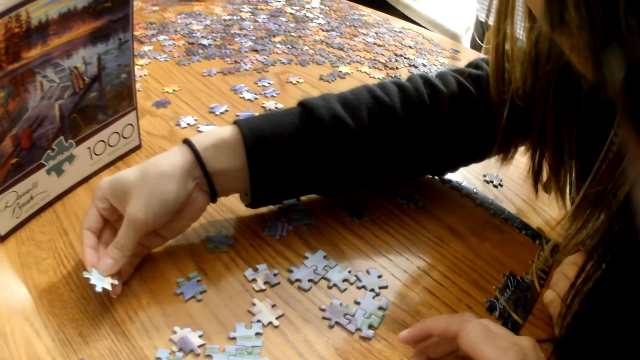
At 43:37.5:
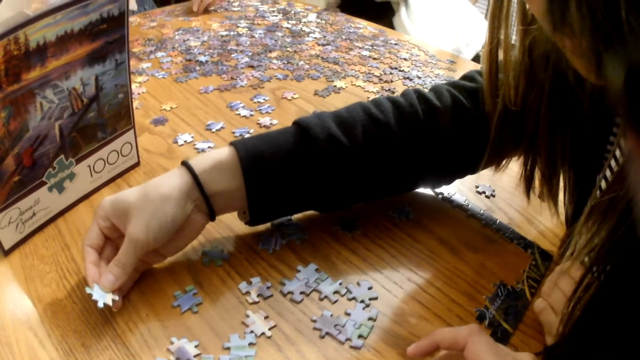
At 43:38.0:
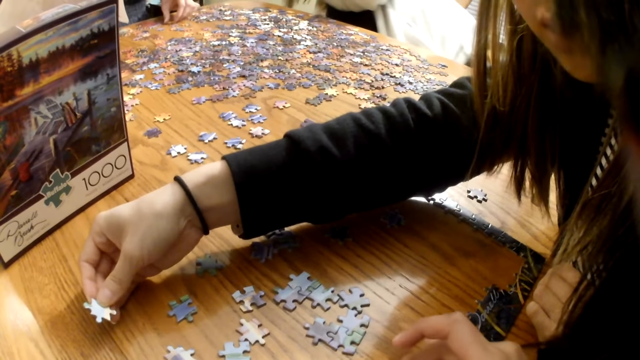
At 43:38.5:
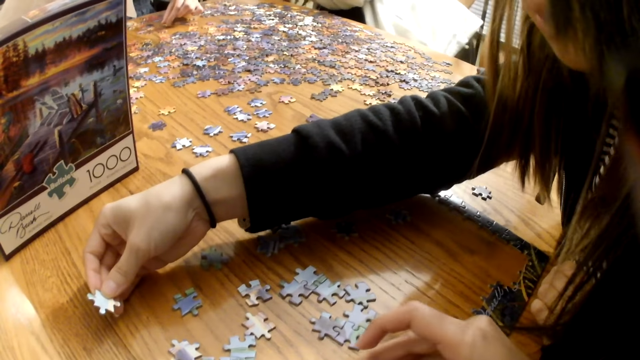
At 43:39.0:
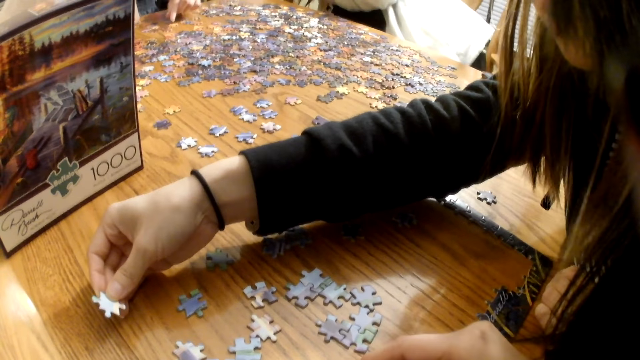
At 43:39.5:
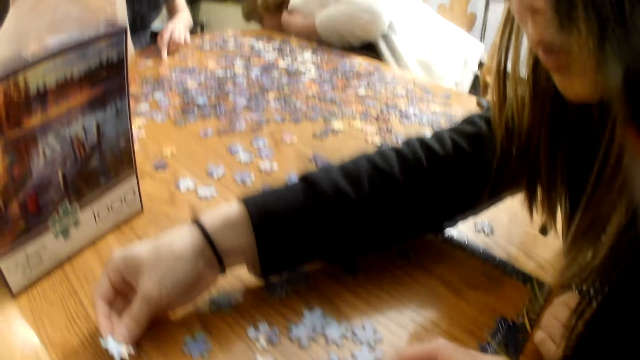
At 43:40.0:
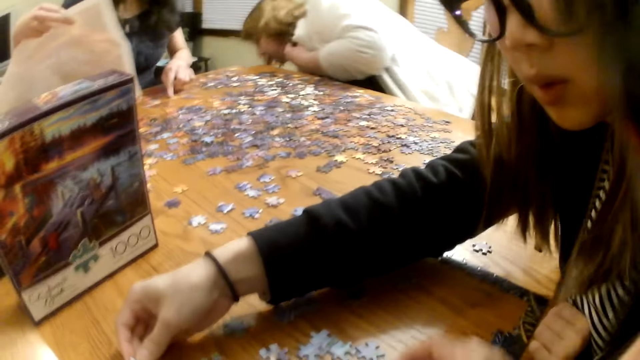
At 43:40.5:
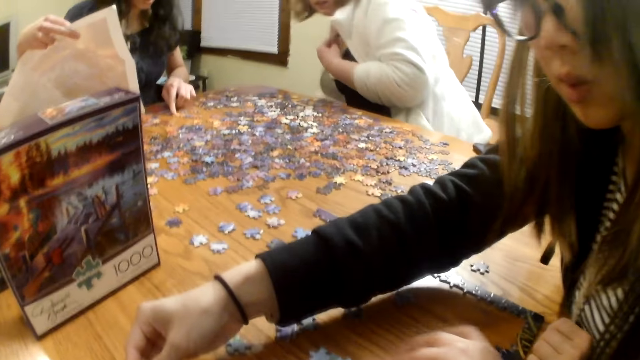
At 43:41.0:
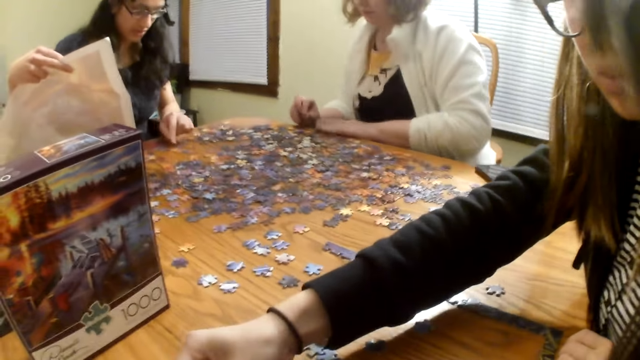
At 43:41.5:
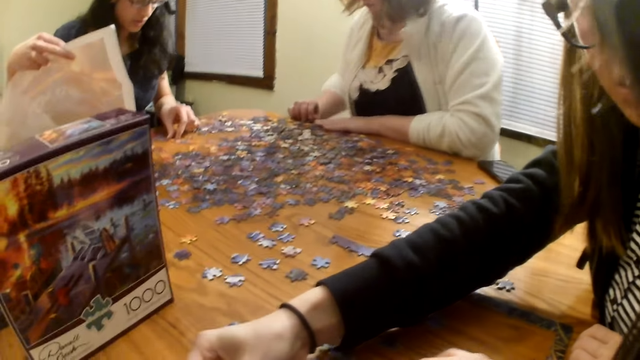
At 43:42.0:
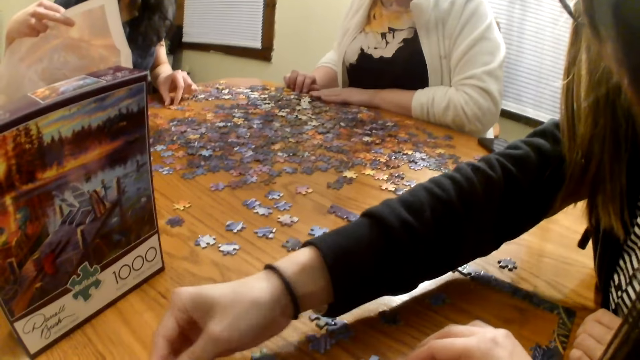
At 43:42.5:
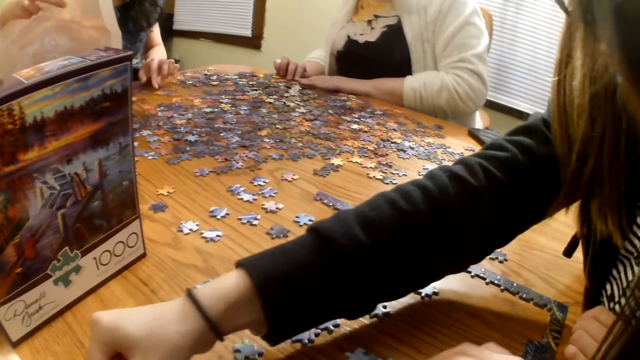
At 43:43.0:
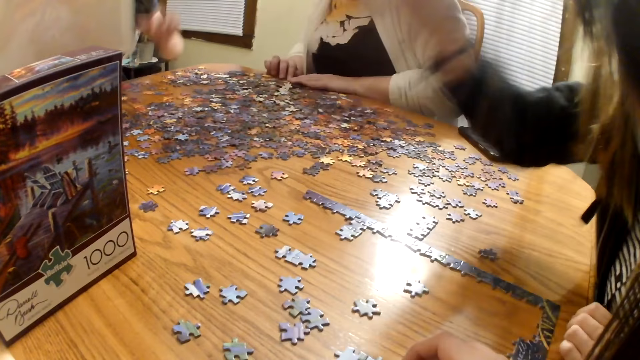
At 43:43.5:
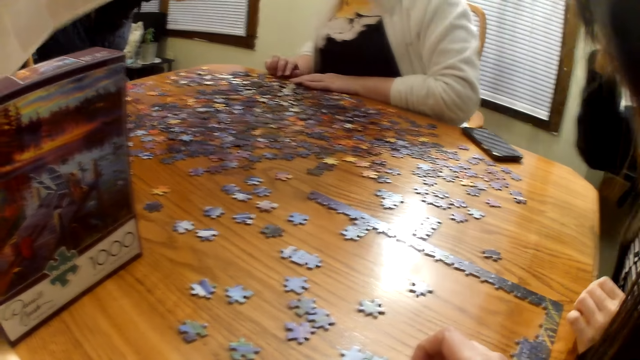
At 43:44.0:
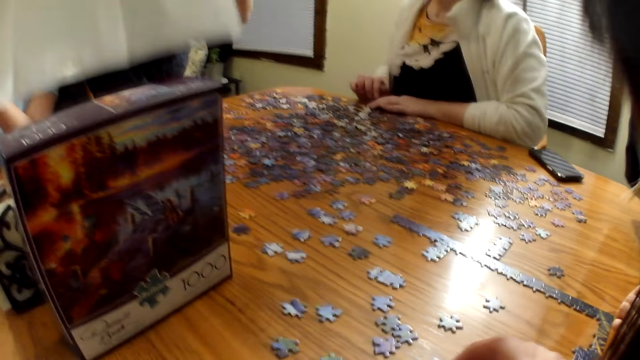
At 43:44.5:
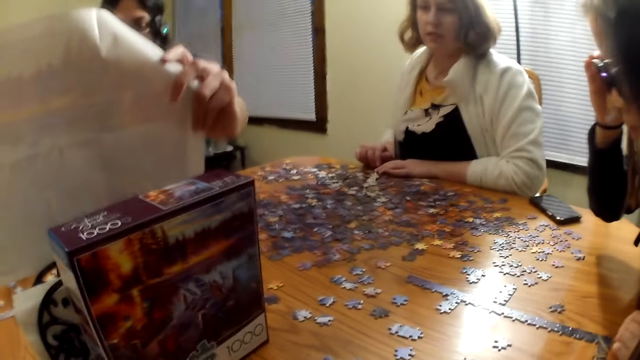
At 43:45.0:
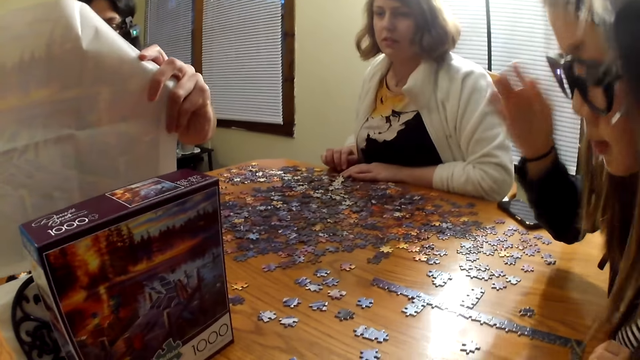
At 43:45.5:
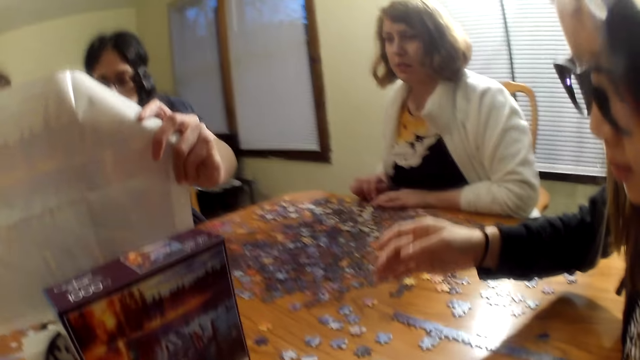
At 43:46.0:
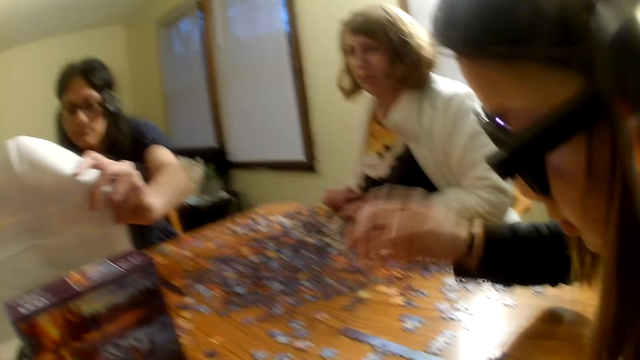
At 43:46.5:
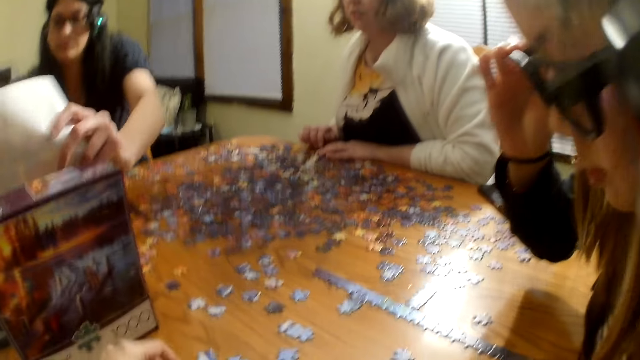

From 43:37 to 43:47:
A woman looks at the piece. Another woman looks at the paper.

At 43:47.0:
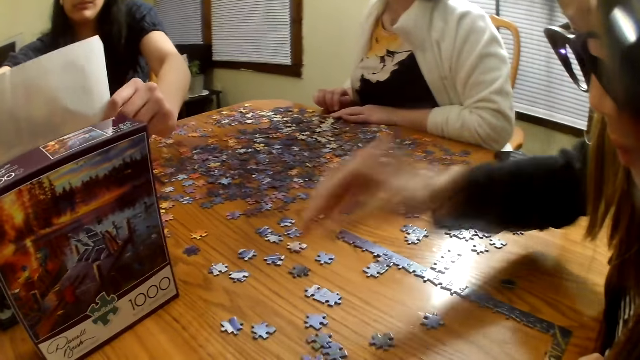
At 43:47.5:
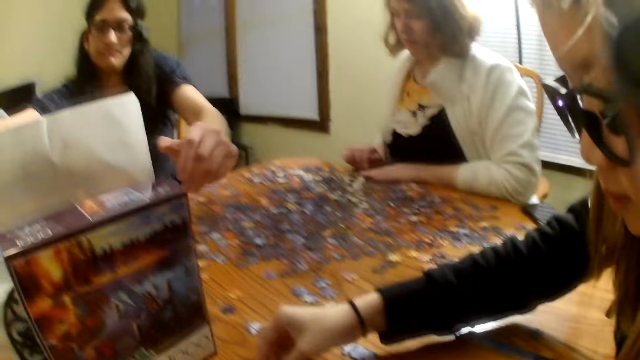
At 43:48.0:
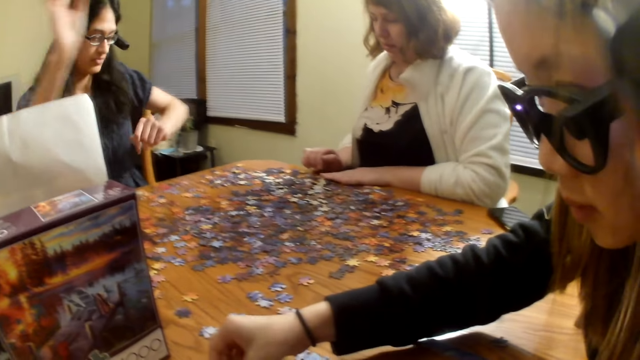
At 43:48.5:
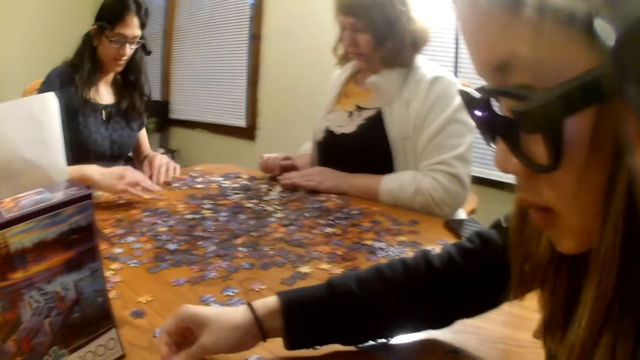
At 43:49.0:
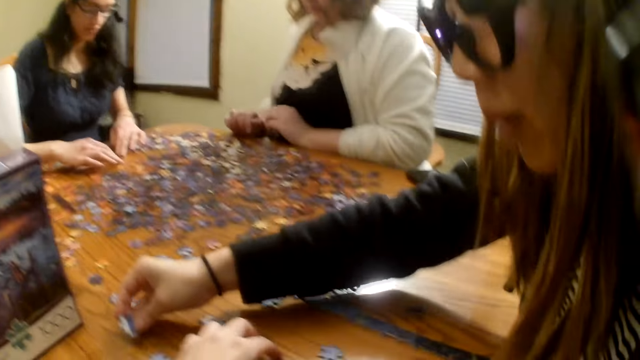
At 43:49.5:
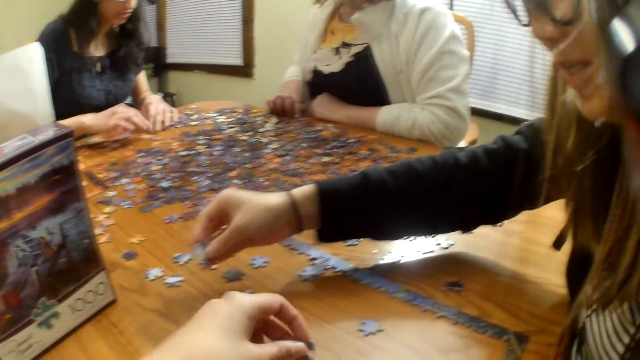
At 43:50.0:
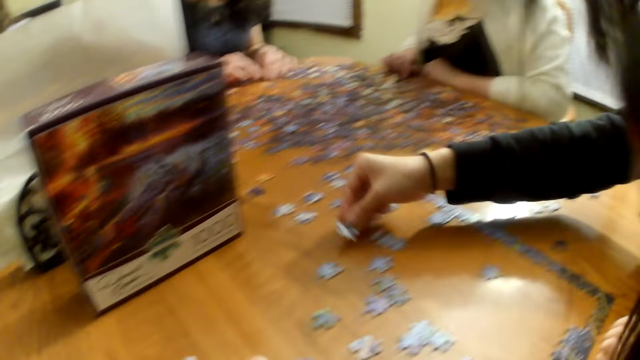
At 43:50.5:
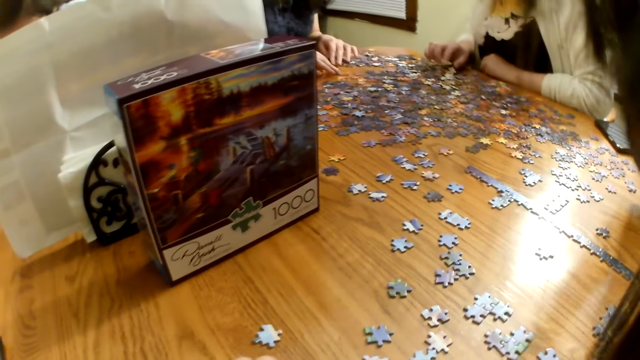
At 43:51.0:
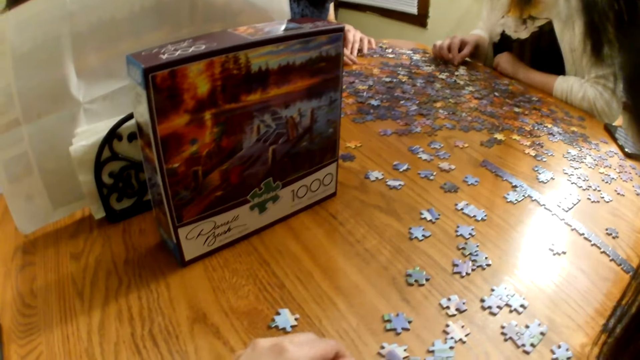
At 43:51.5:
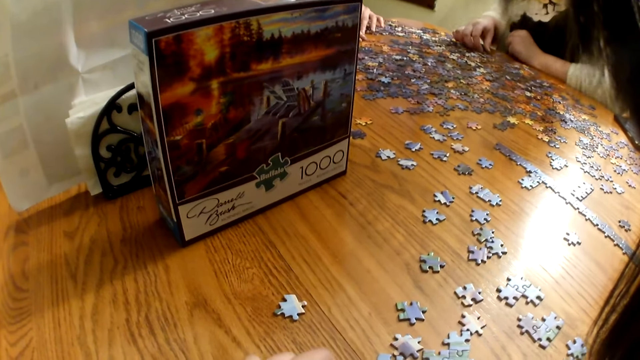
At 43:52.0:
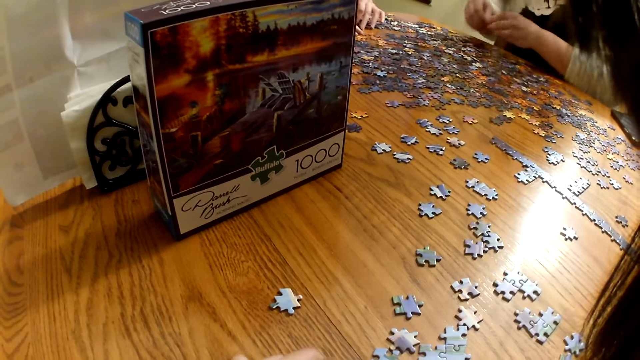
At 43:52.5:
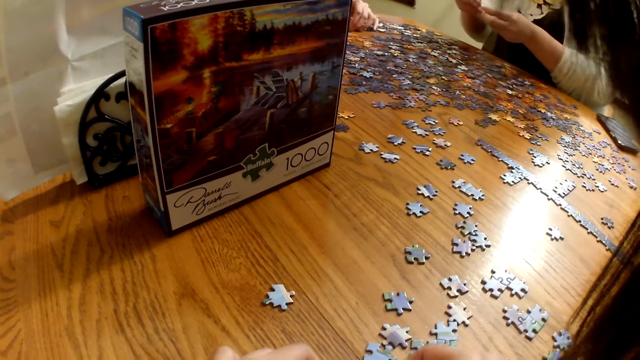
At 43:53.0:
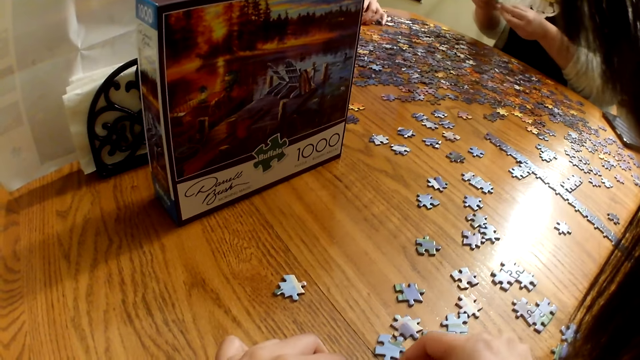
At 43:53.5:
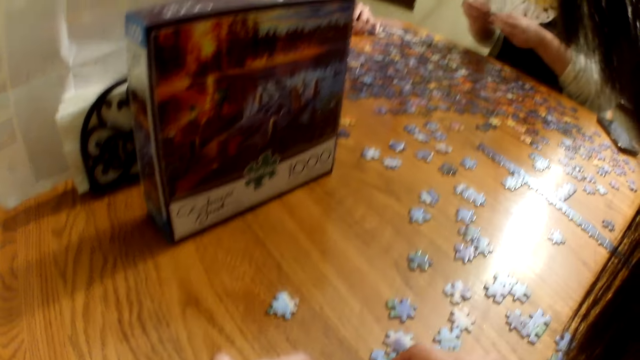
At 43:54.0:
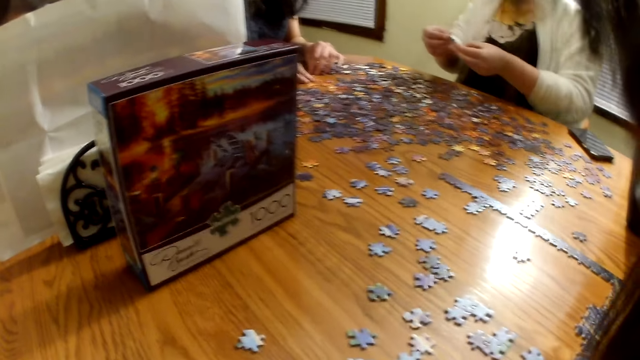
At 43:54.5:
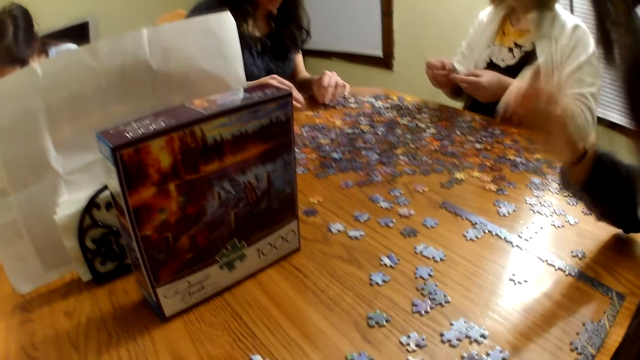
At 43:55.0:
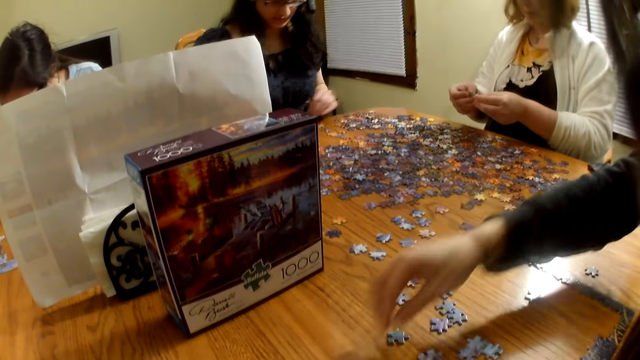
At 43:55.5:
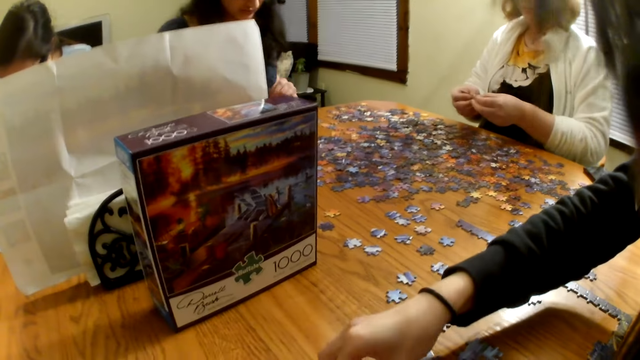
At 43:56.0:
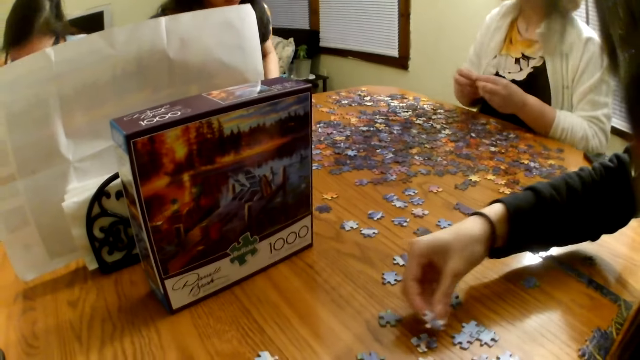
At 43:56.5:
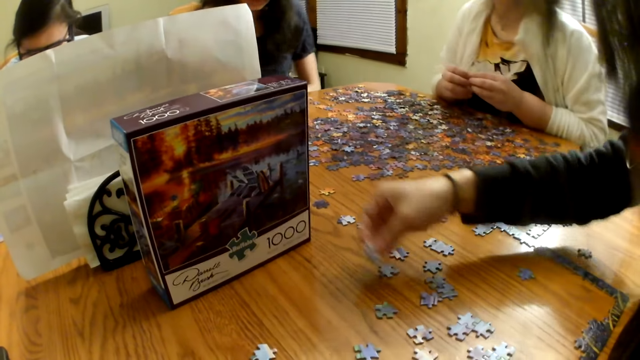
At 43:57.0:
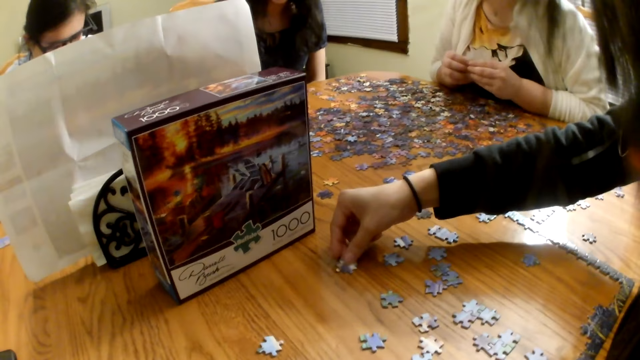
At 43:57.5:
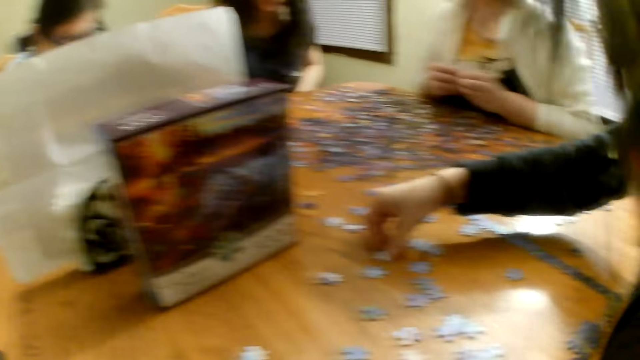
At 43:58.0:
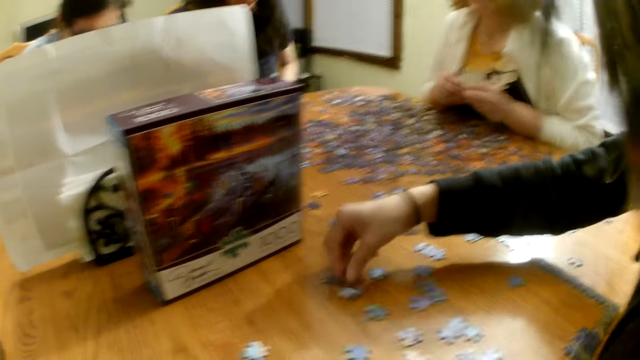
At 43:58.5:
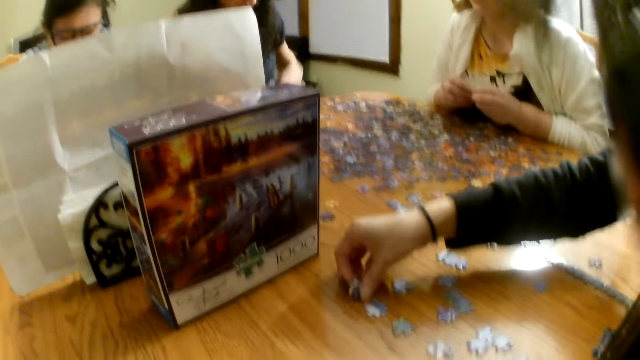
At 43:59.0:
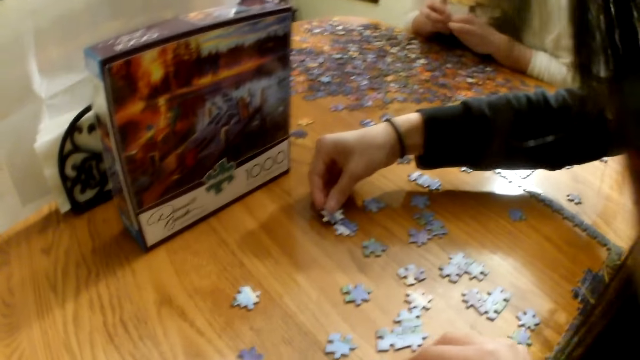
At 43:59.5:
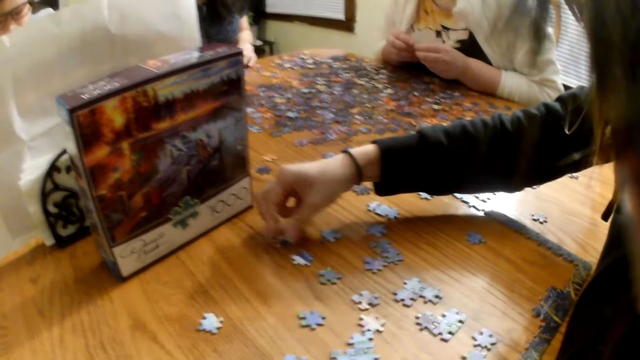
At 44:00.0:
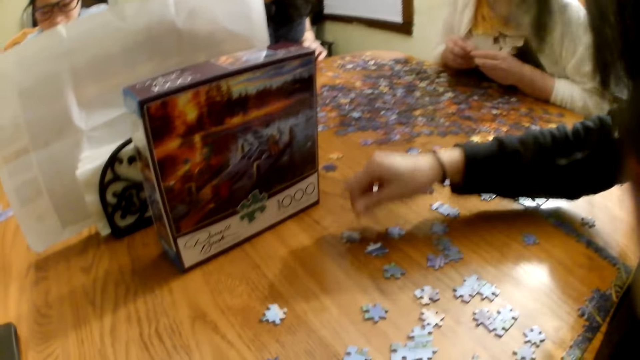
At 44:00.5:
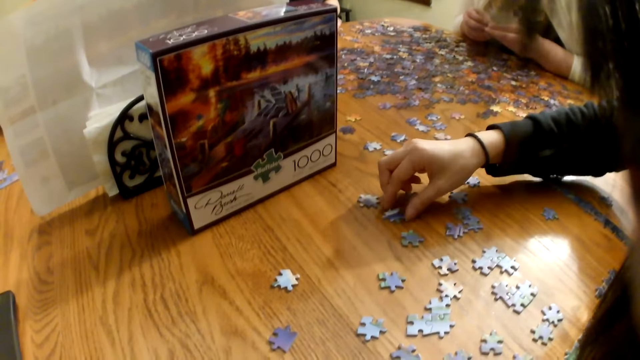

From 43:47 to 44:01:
A woman picks up a piece from the table. Another woman moves the piece. The first woman places the piece on the table. Another woman moves the pieces on the table and looks at the piece. The first woman moves the piece on the table.
